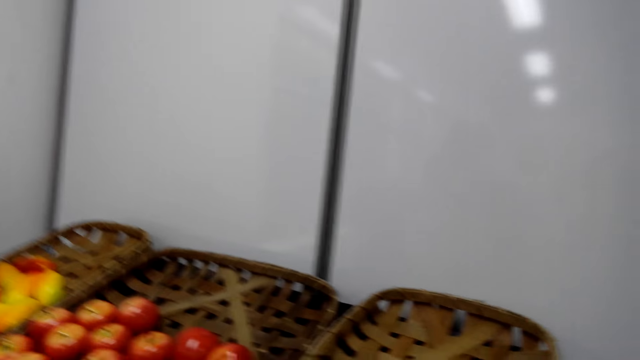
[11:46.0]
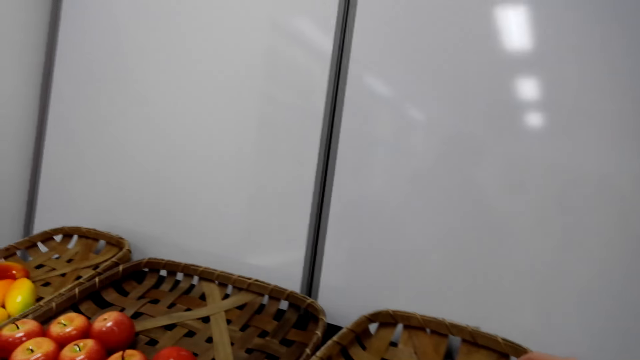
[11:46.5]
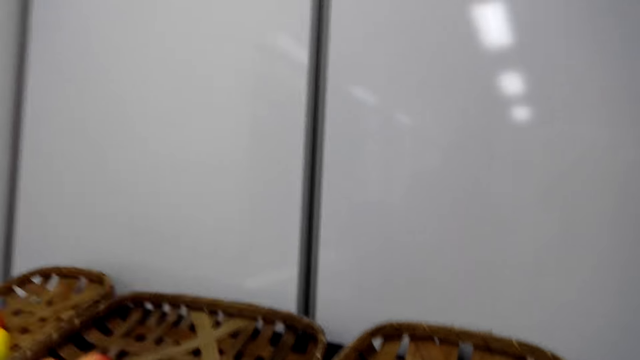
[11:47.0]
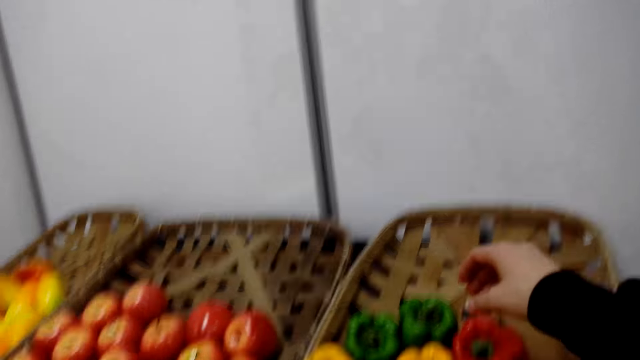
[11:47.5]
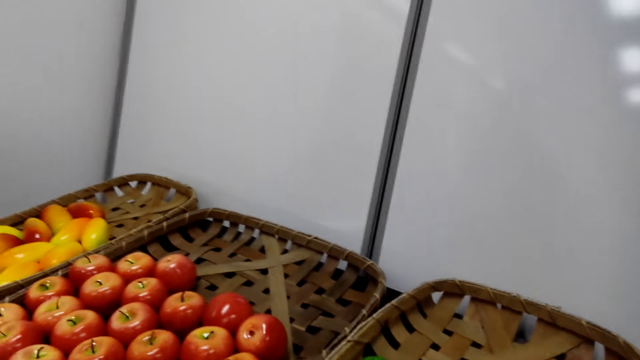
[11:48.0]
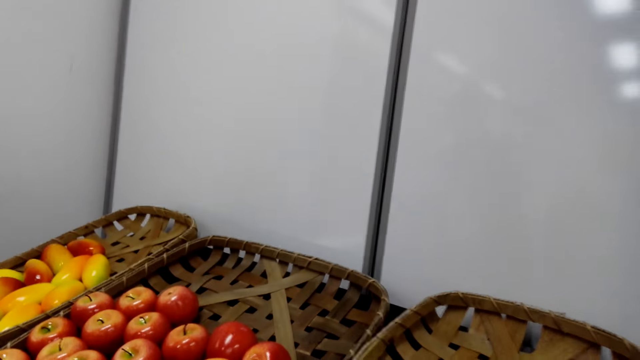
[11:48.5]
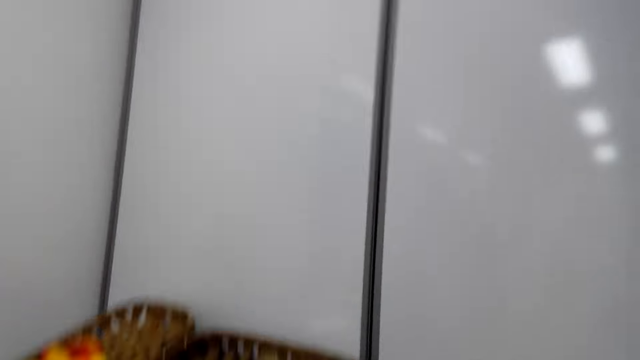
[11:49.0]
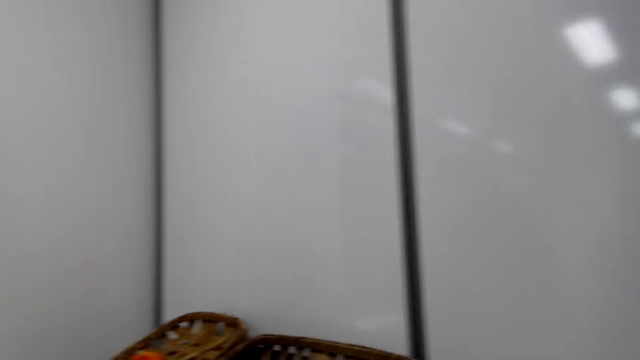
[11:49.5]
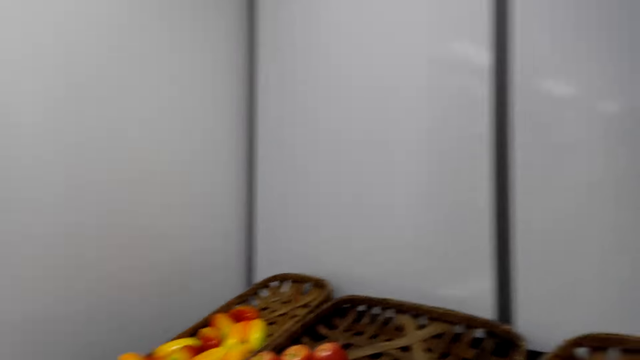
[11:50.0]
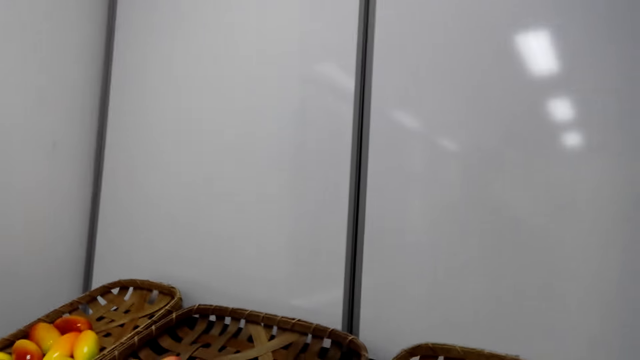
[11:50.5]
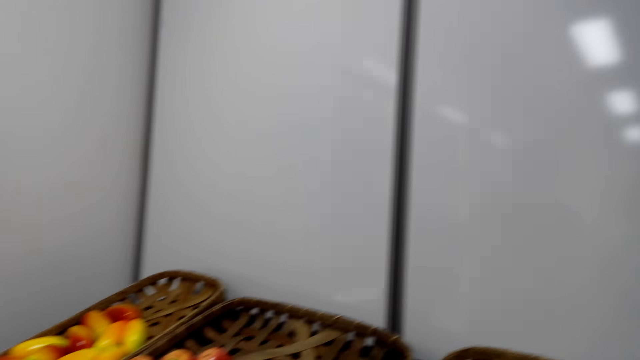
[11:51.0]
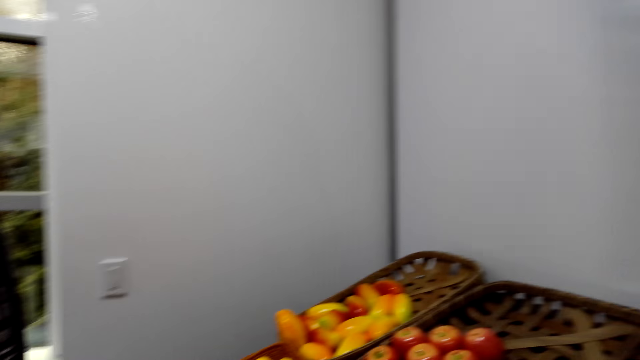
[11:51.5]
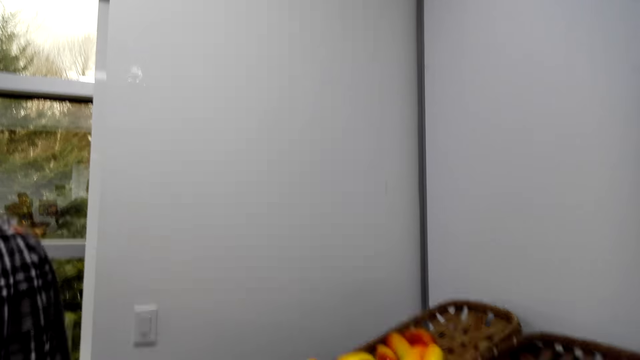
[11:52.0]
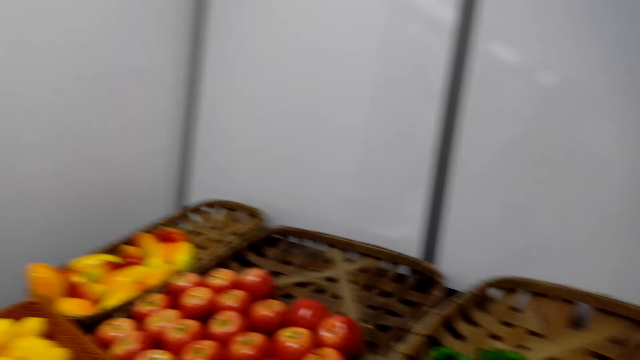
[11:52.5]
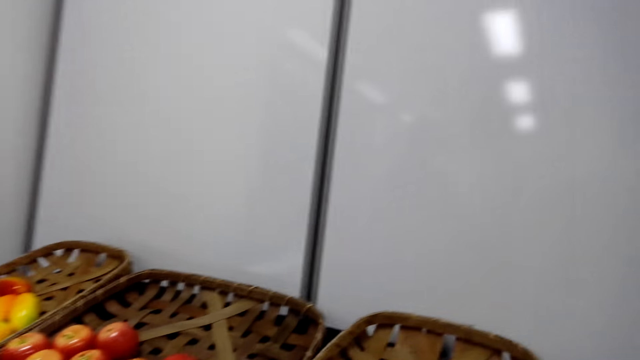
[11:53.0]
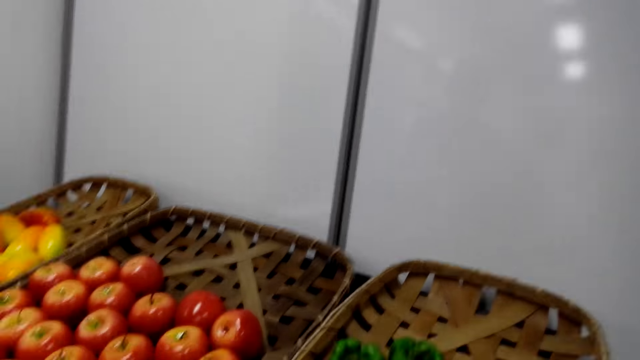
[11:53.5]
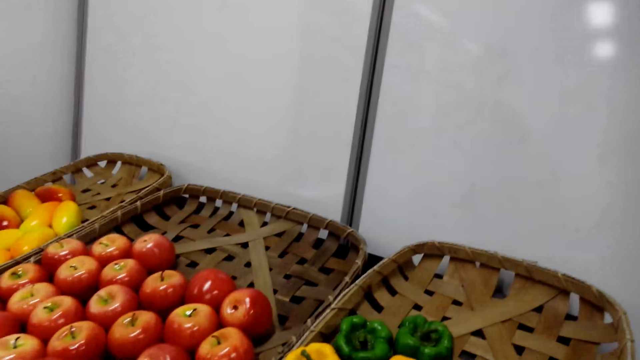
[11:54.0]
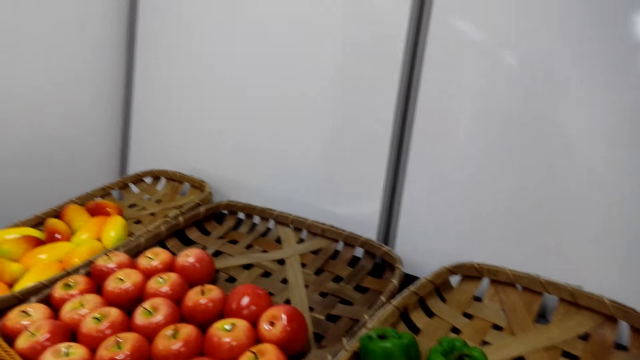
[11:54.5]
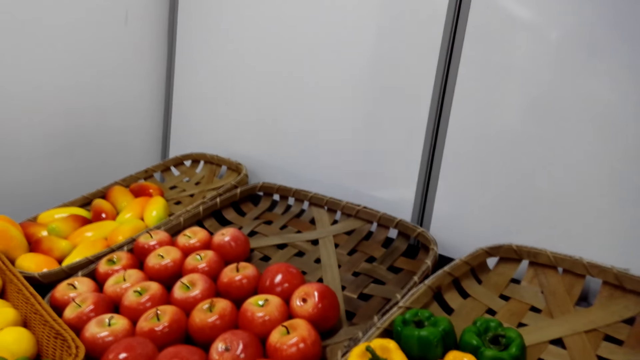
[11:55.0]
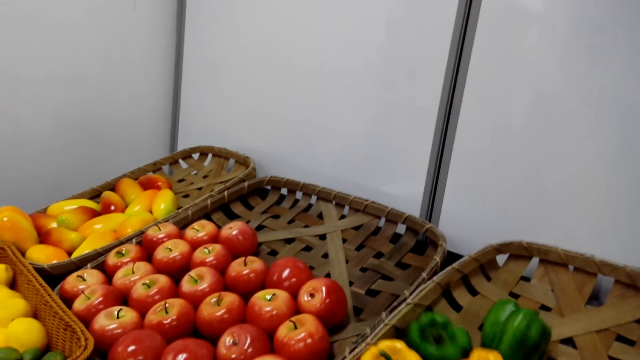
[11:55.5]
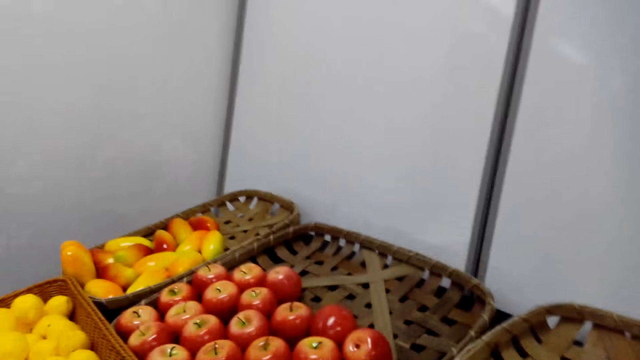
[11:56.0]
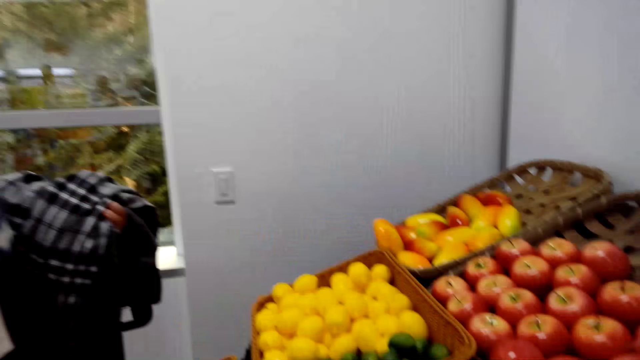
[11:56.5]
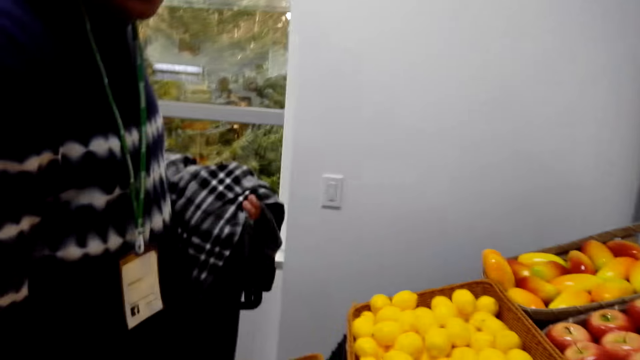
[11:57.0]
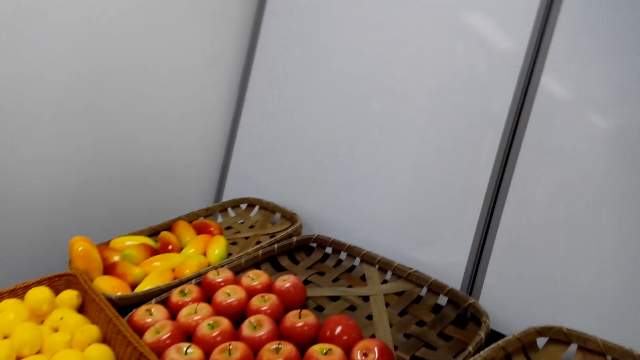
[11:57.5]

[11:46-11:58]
A person is picking up an orange. The camera wearer looks around.

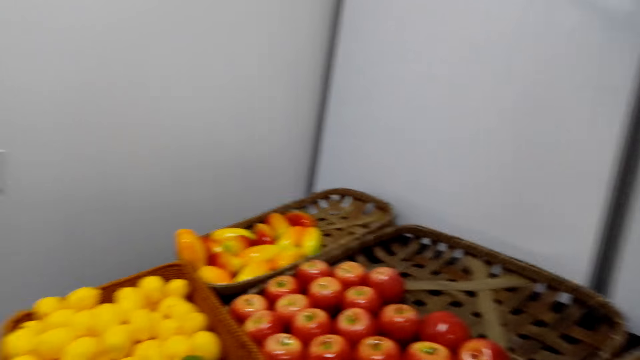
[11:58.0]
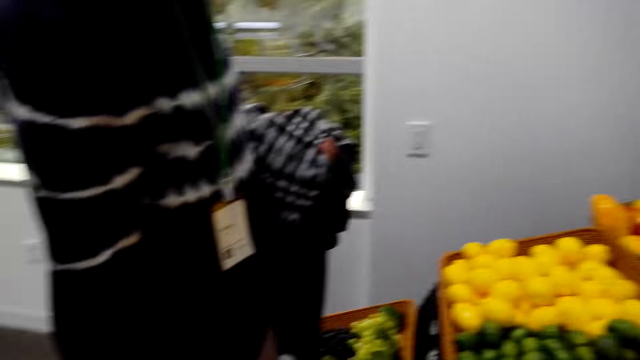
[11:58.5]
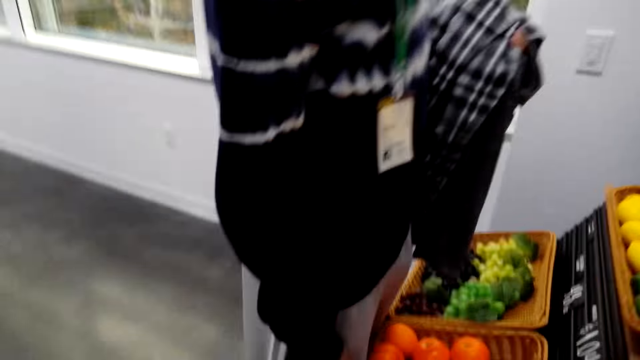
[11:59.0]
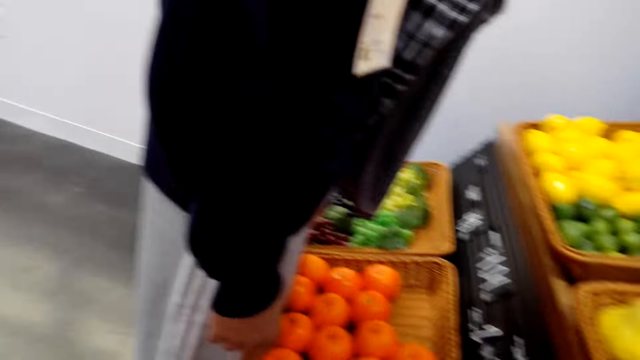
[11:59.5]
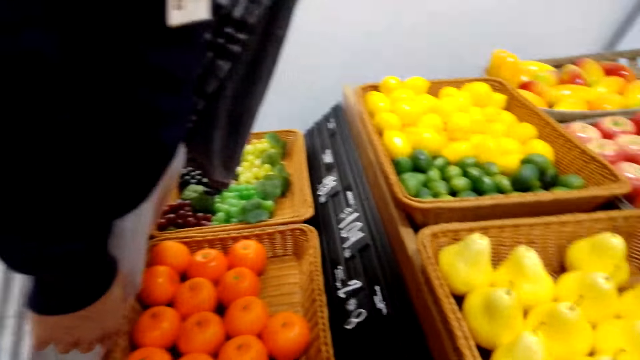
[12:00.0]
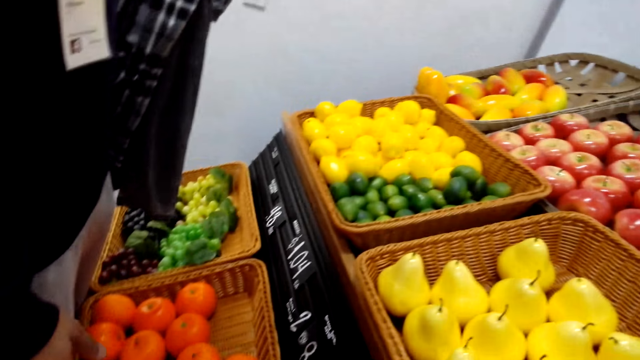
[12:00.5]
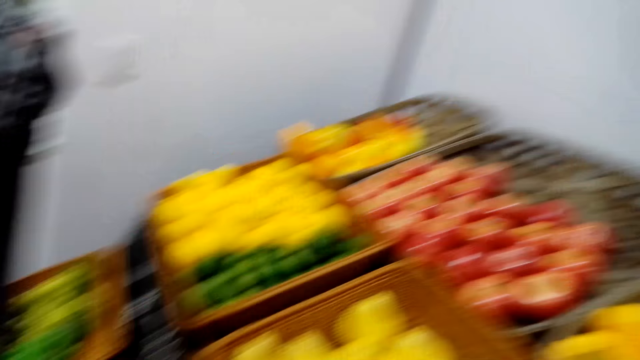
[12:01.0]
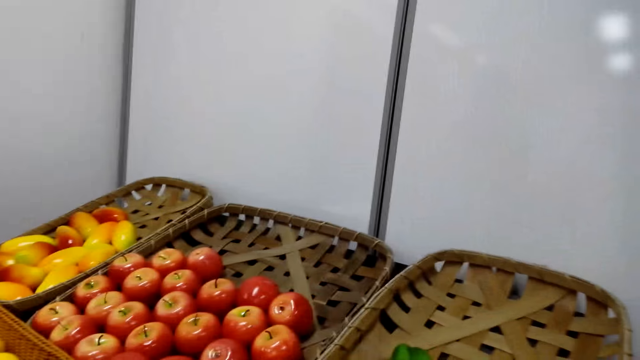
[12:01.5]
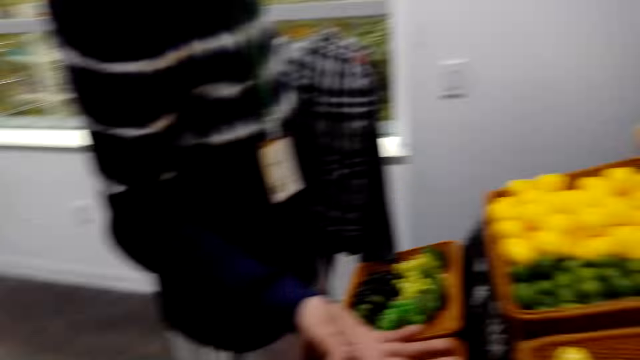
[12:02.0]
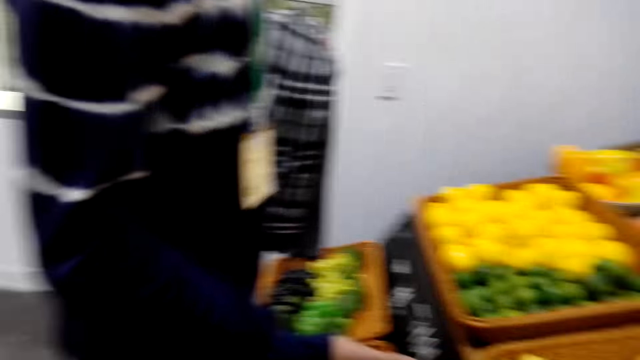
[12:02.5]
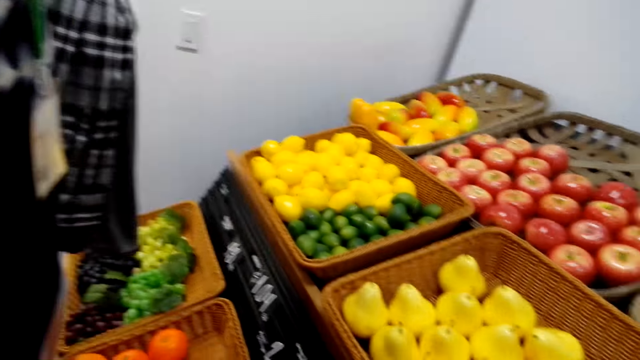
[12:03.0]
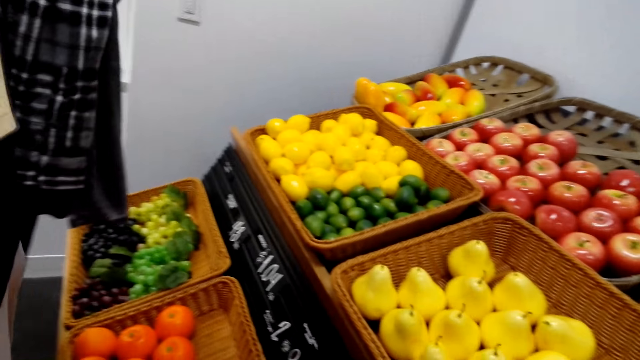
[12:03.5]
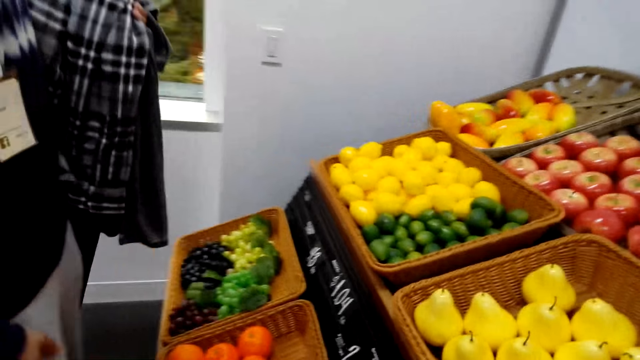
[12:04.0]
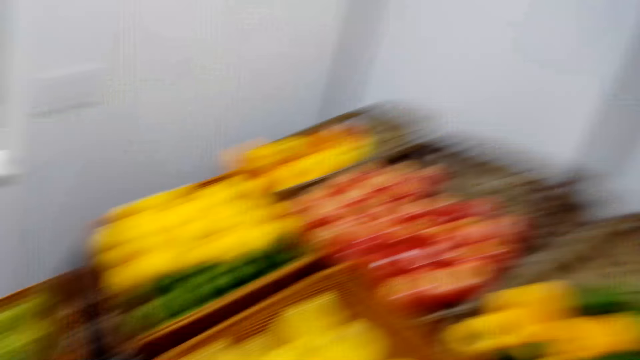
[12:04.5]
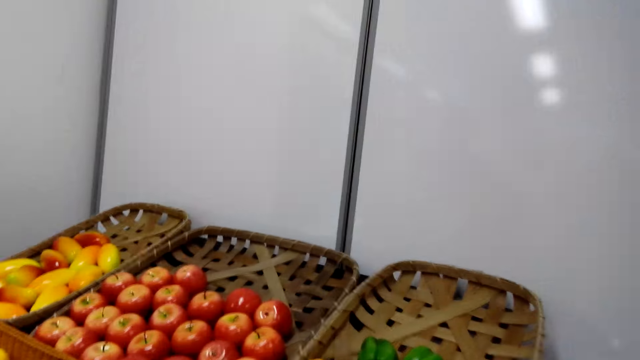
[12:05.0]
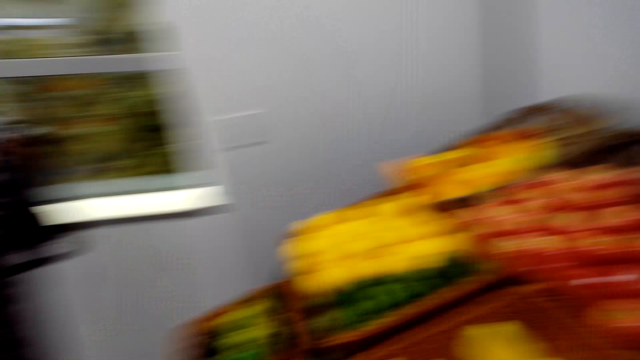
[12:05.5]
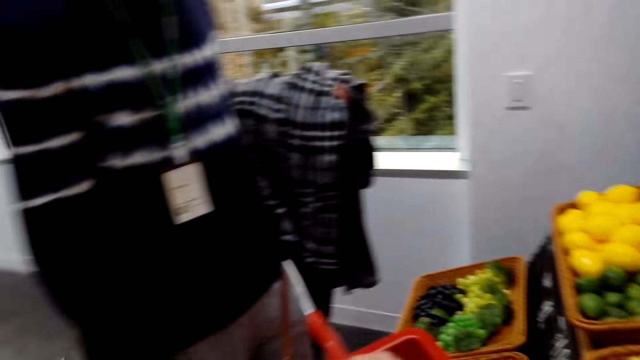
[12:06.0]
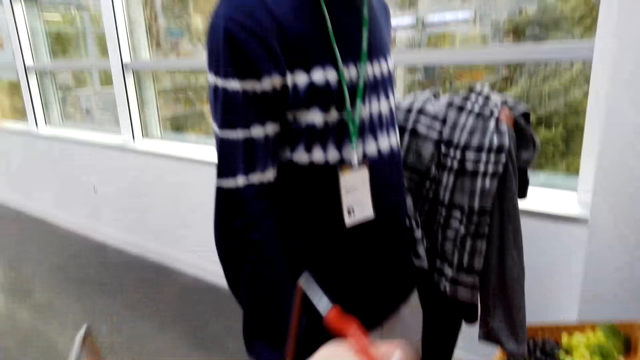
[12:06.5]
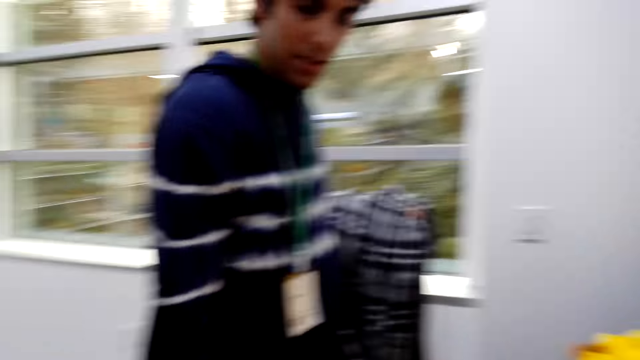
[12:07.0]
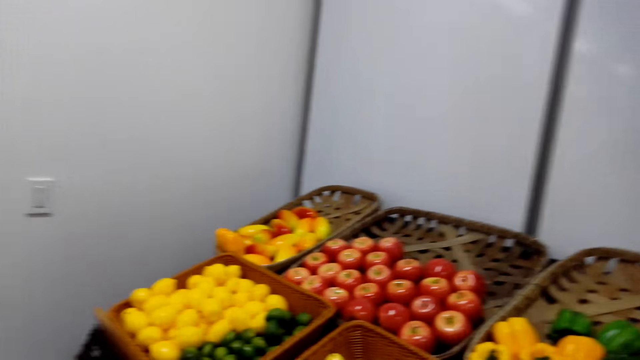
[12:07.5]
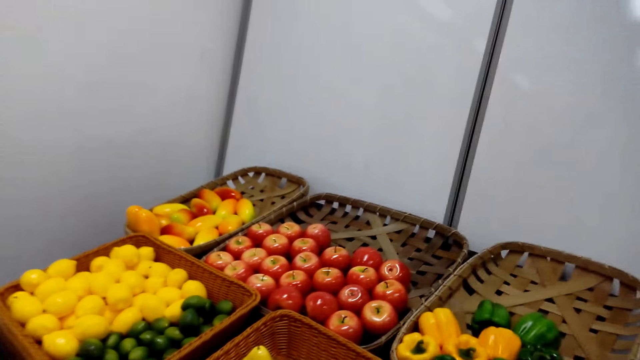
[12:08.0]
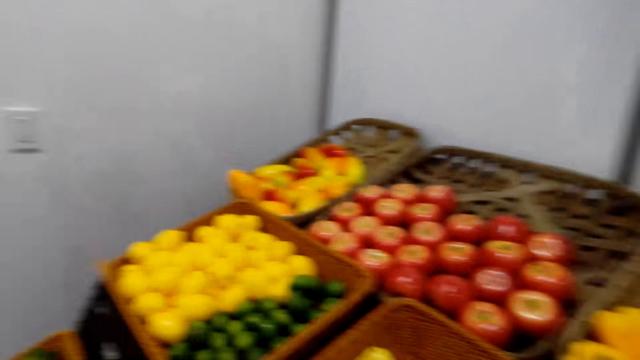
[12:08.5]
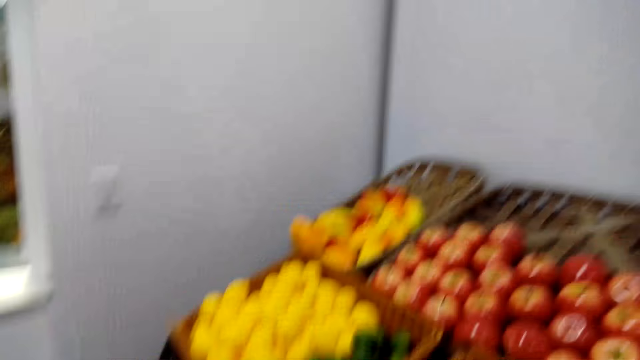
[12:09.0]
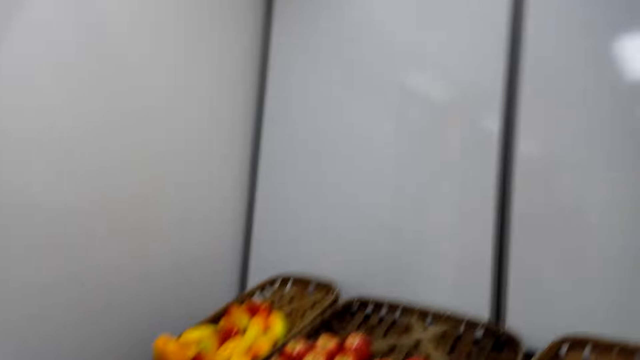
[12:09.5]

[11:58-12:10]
The camera wearer is picking vegetables.
